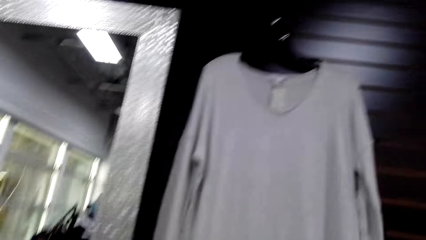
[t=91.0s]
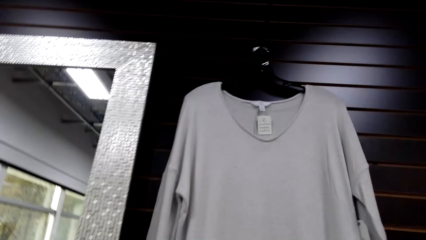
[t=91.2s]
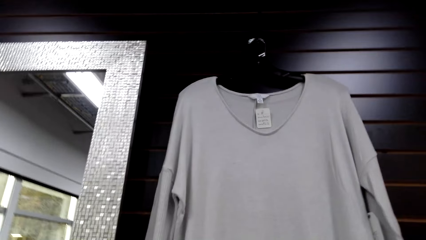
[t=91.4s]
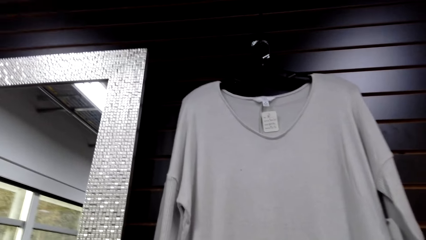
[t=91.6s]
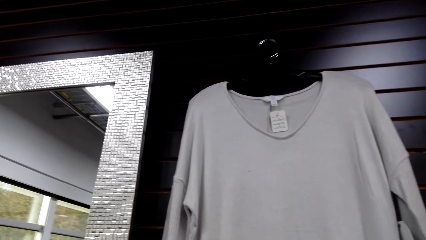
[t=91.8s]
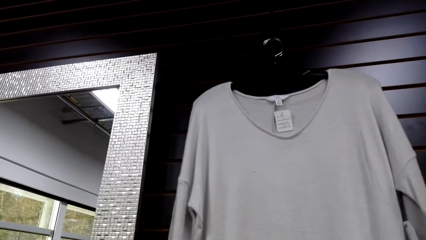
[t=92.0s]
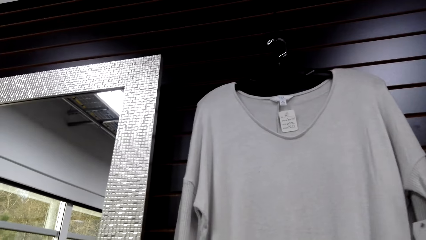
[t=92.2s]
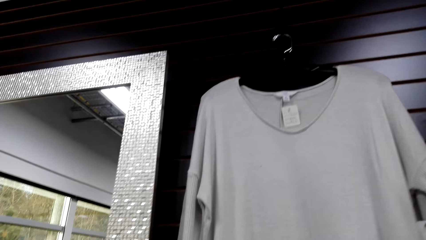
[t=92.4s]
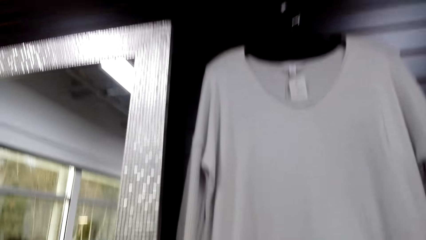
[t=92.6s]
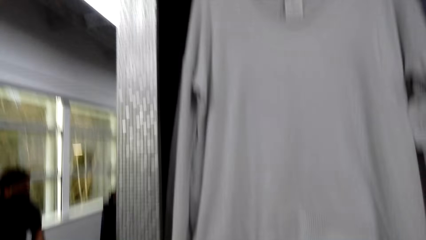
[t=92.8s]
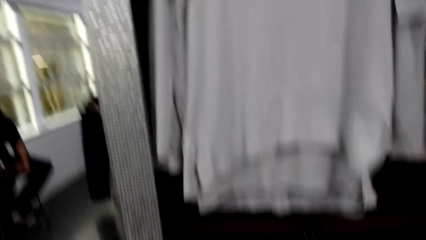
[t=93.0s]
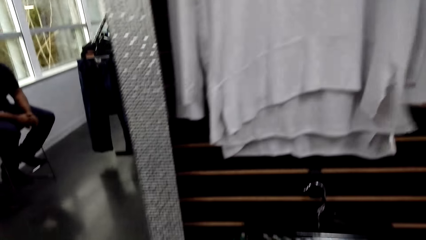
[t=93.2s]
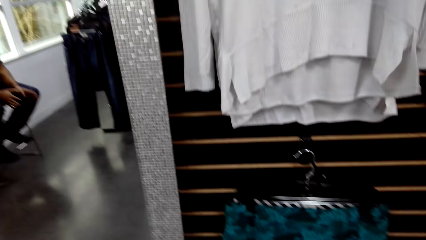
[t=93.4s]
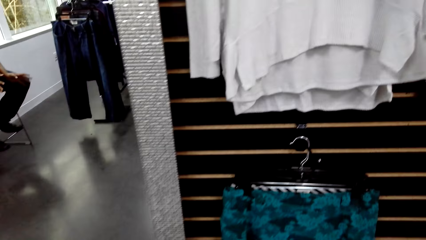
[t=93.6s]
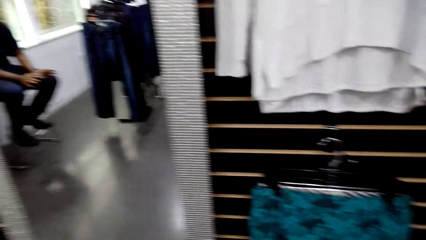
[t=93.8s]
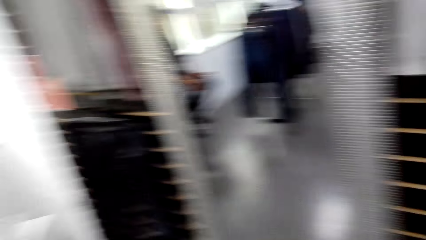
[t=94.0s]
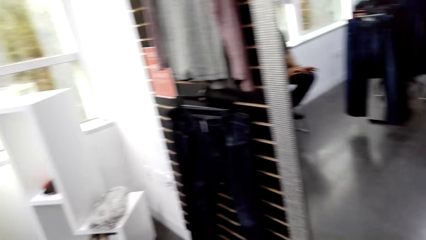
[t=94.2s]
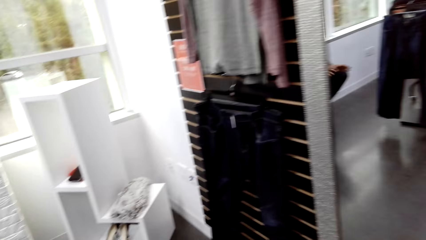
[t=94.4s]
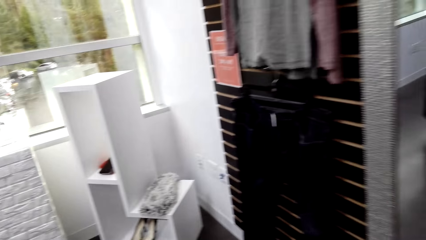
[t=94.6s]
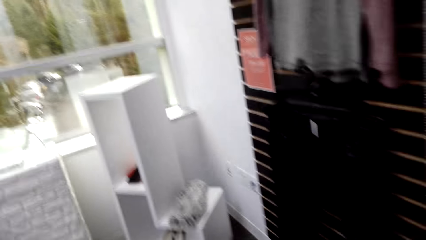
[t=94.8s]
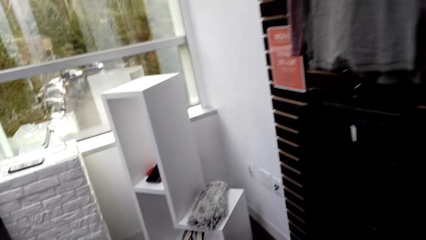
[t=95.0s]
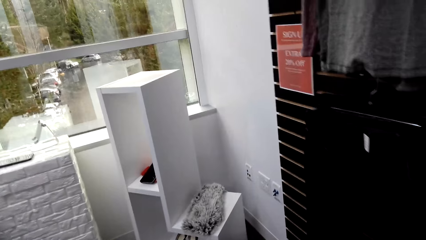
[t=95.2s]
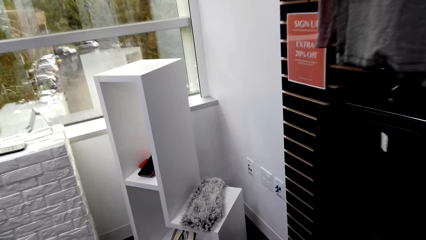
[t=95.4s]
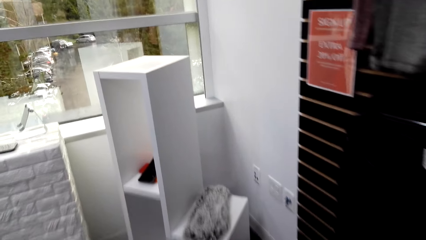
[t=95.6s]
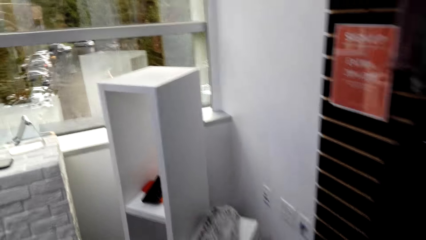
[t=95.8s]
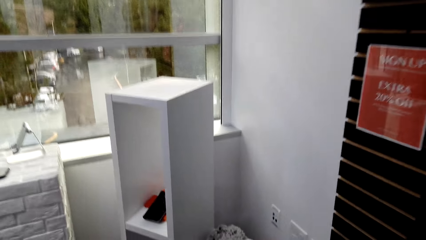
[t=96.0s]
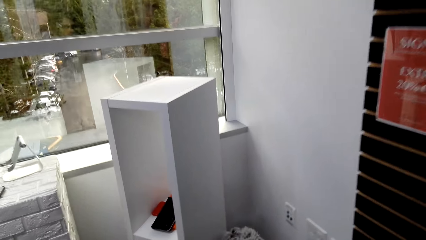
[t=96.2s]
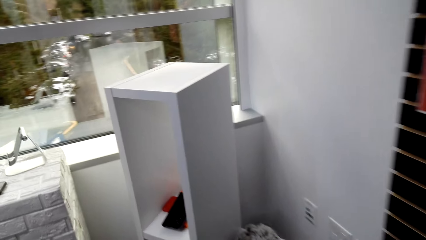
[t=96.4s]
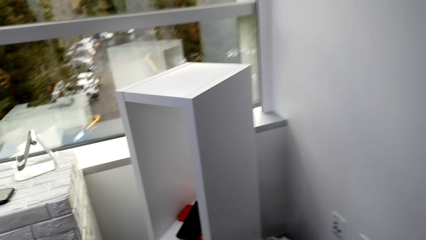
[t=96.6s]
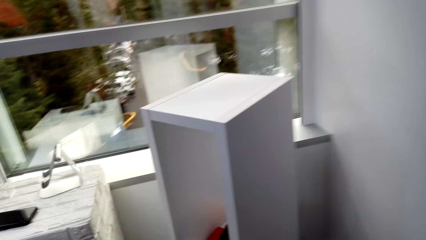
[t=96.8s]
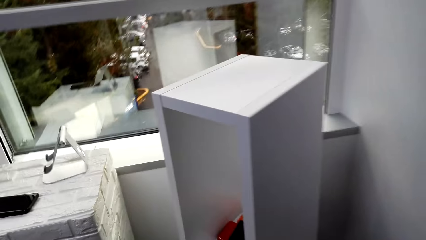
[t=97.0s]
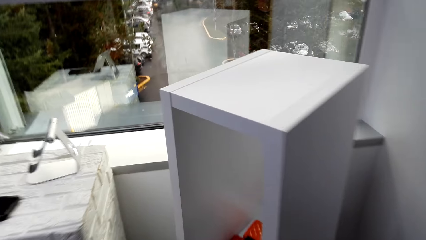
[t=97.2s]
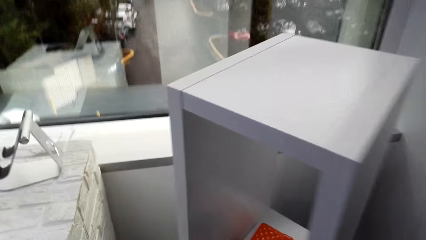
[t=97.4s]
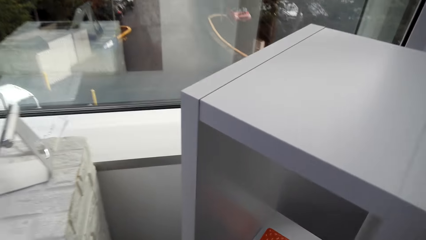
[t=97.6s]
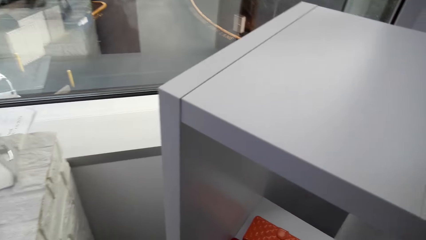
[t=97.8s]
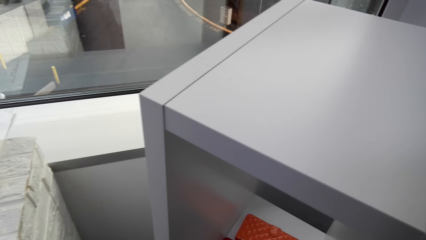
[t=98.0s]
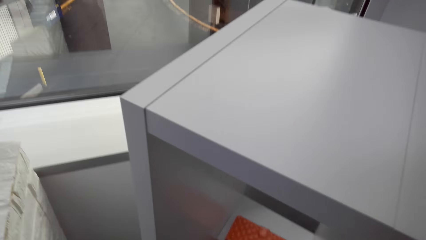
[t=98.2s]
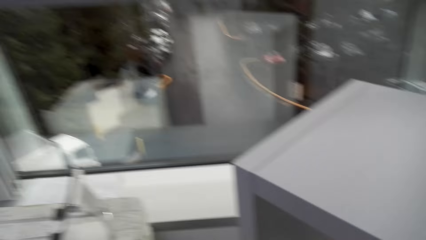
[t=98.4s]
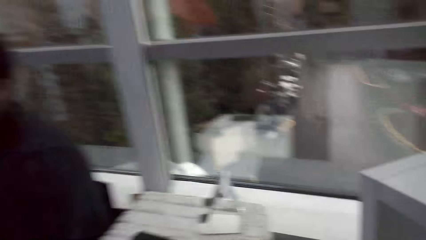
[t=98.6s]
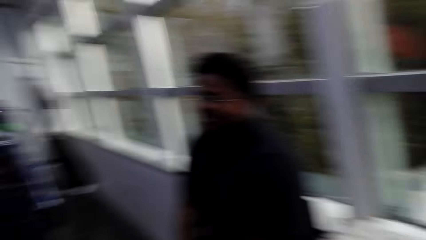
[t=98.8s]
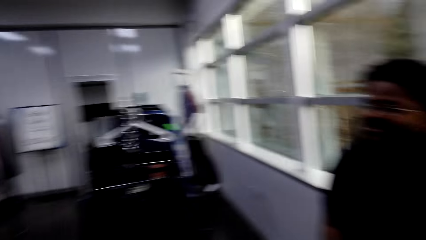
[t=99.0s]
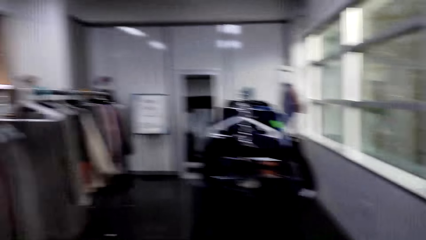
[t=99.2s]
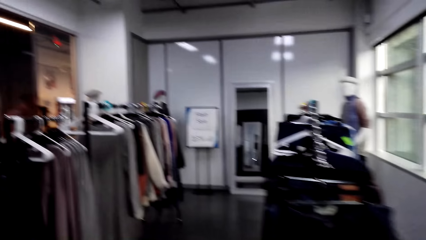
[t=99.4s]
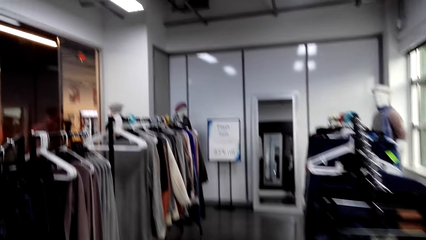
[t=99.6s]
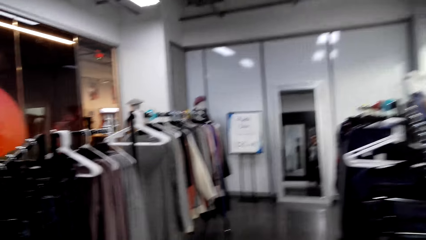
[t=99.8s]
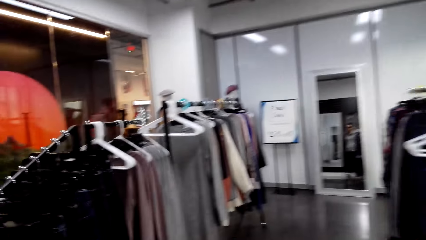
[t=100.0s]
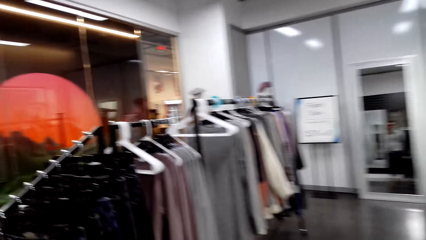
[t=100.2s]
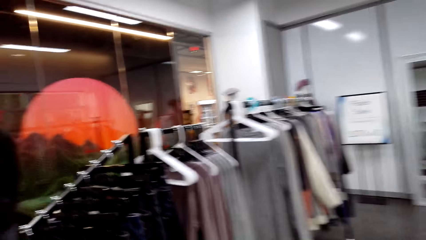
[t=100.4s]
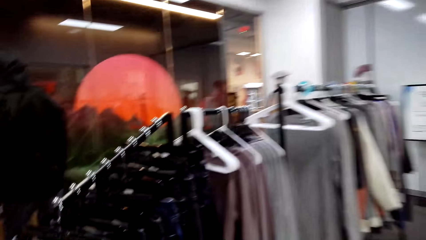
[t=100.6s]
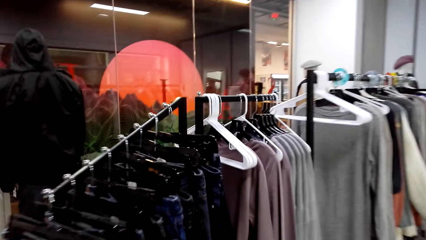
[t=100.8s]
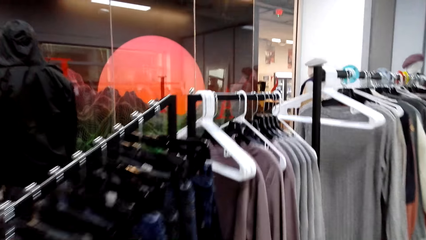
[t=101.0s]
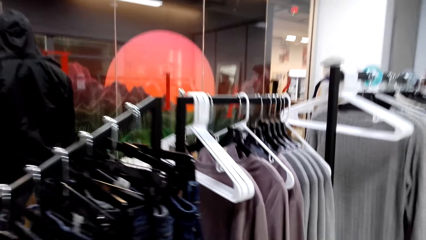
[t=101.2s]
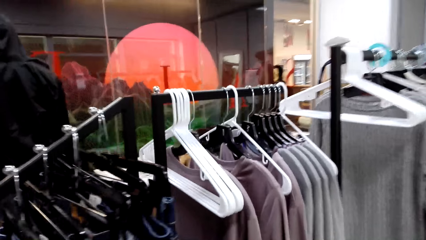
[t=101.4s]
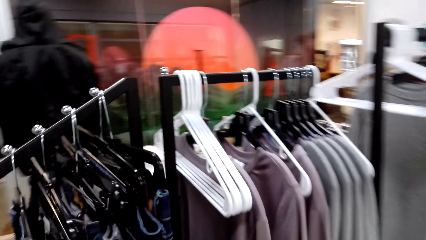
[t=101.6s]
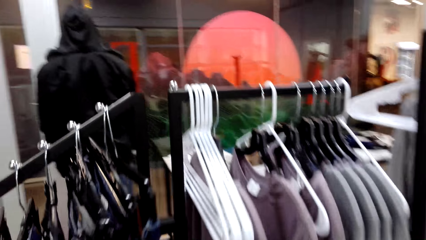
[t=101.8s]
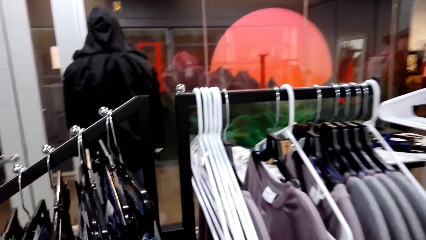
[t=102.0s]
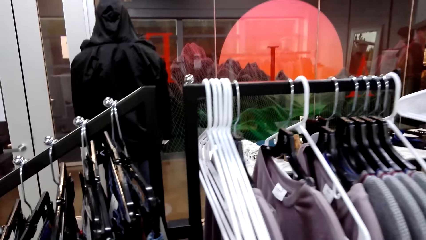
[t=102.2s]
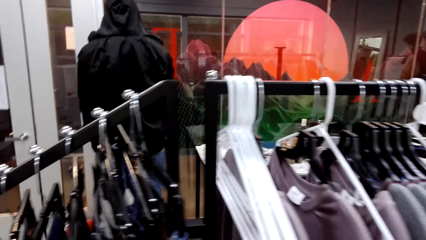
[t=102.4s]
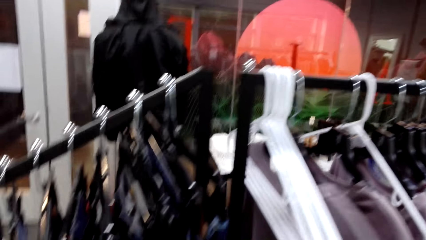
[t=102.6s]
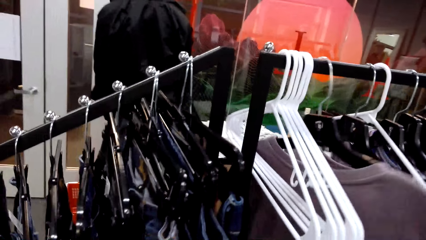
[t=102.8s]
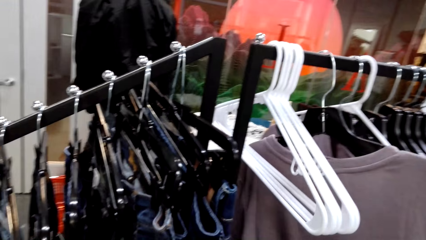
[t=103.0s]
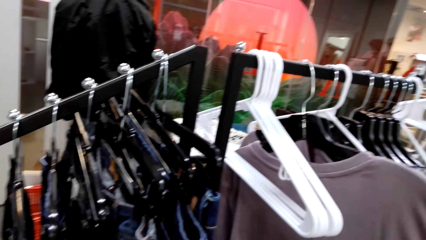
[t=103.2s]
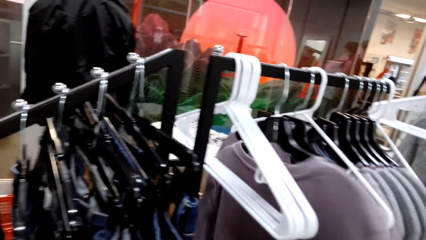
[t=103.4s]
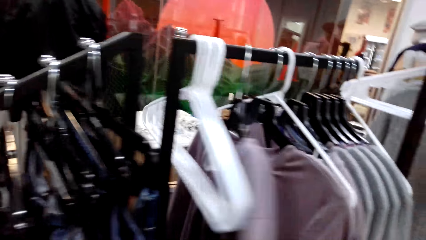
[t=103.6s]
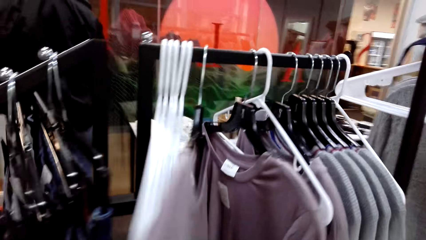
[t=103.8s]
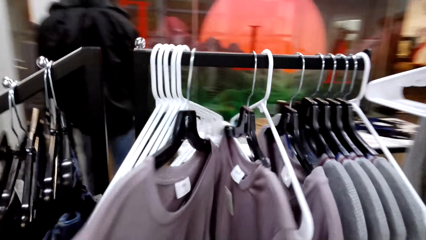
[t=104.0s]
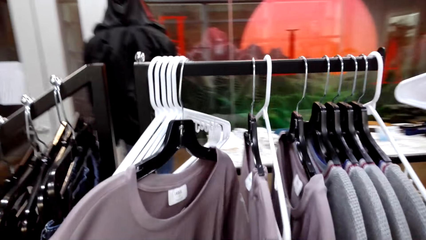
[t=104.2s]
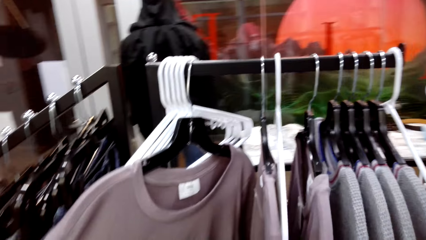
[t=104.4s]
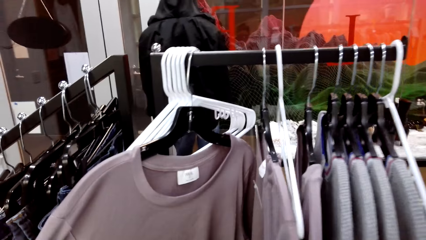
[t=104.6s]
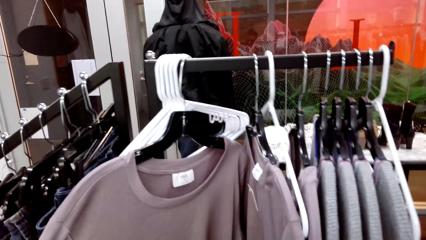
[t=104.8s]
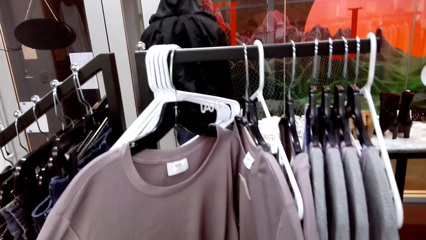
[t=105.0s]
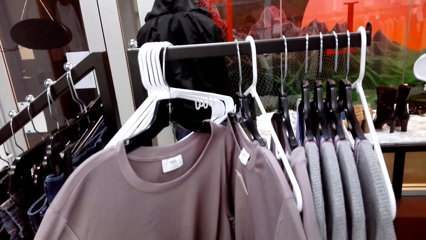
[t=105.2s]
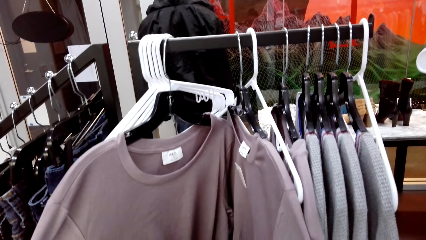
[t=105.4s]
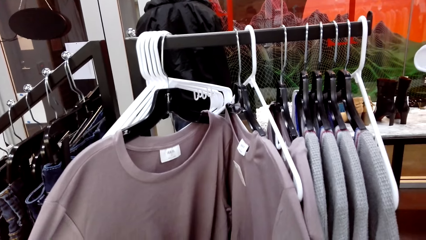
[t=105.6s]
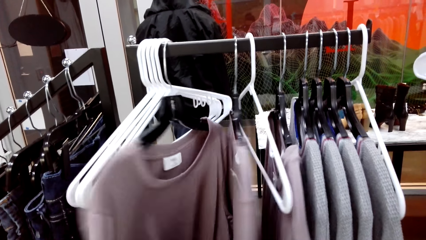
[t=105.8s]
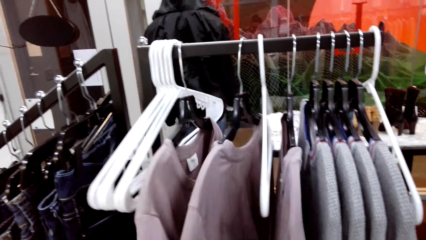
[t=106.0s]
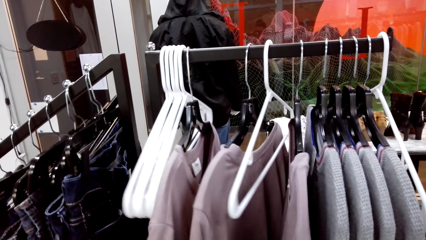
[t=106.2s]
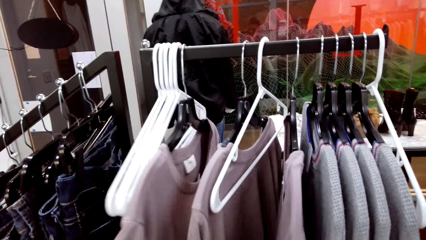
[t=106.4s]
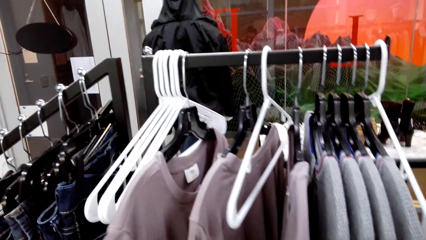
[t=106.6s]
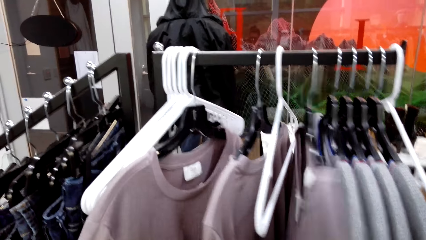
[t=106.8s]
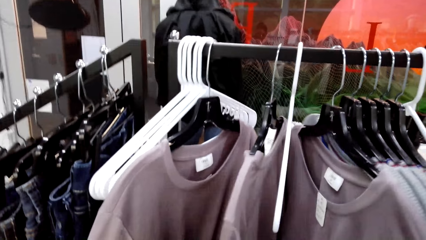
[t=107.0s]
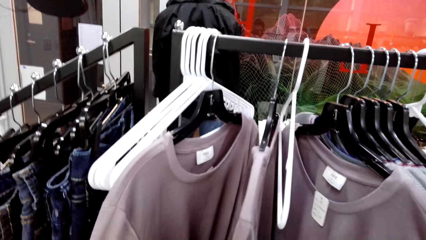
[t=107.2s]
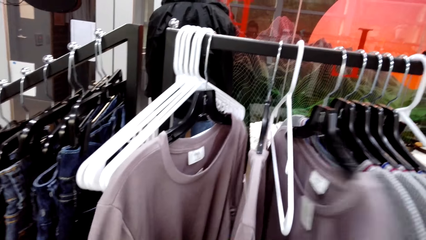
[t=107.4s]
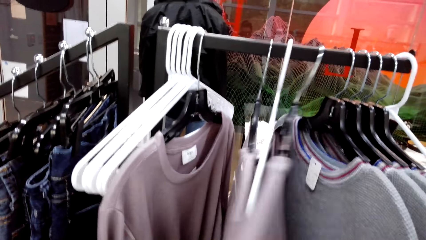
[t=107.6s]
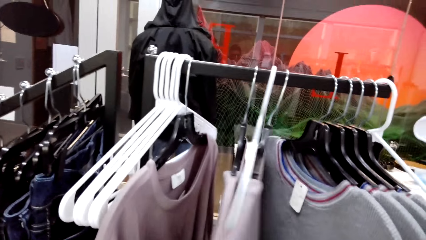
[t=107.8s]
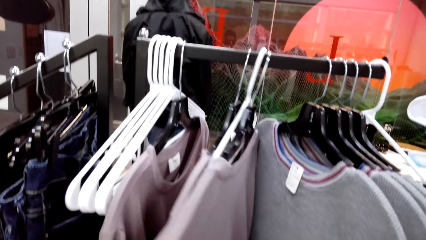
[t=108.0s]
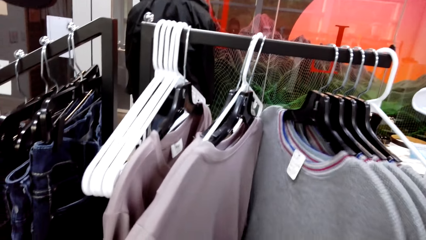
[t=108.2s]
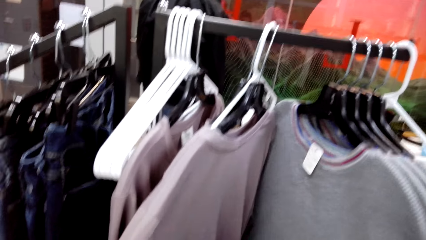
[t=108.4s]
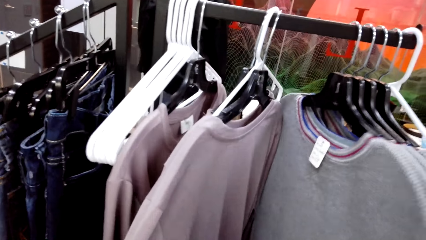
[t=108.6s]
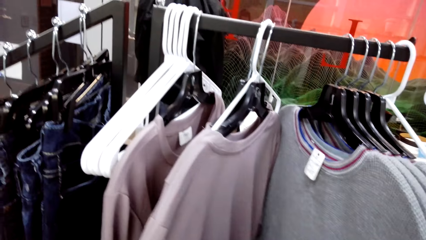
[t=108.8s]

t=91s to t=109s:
The camera wearer stares at the blouse. They walk in the shop. They stare at the blouses. They touch clothes.
